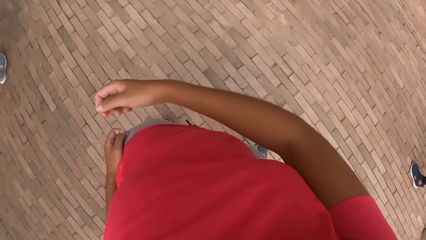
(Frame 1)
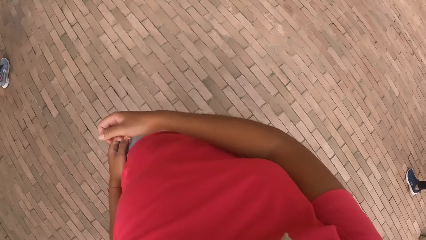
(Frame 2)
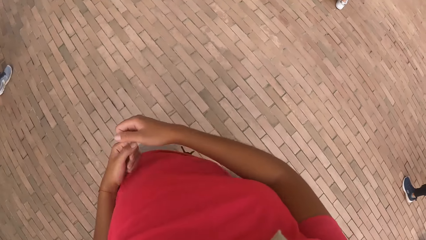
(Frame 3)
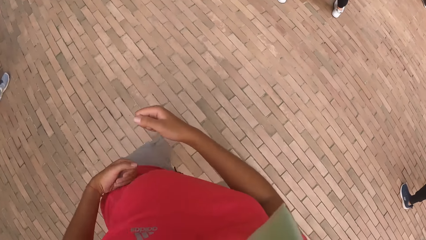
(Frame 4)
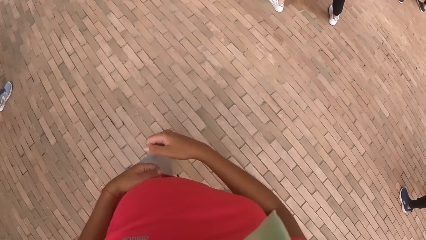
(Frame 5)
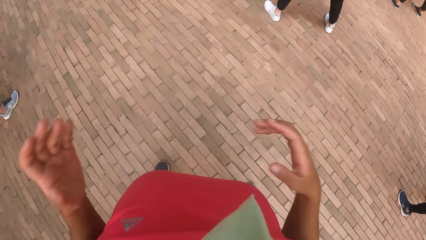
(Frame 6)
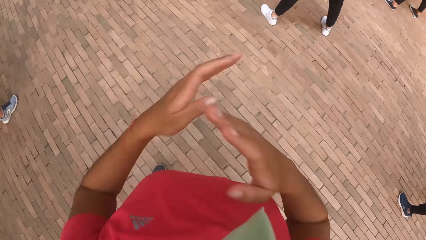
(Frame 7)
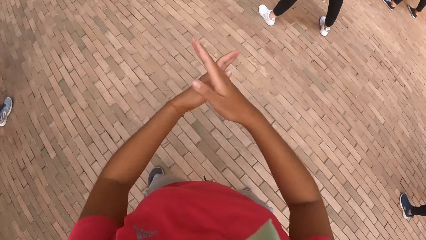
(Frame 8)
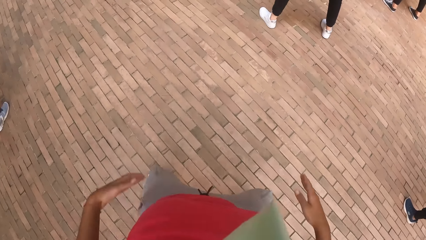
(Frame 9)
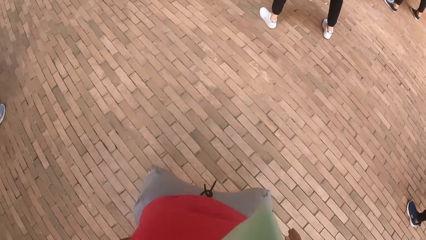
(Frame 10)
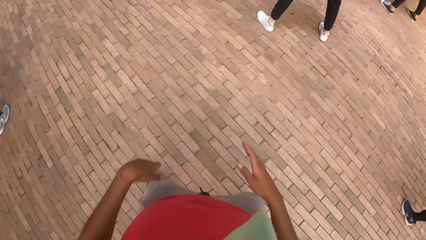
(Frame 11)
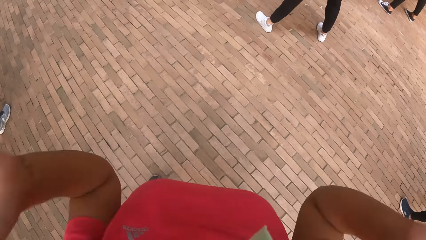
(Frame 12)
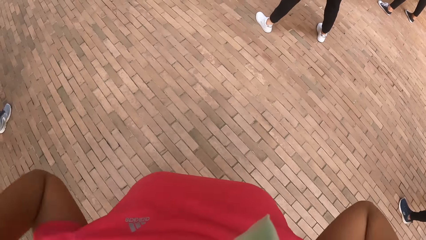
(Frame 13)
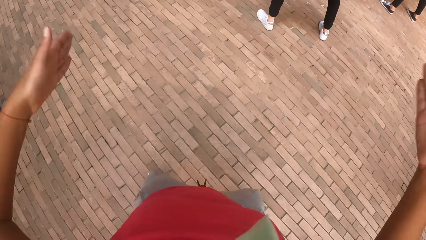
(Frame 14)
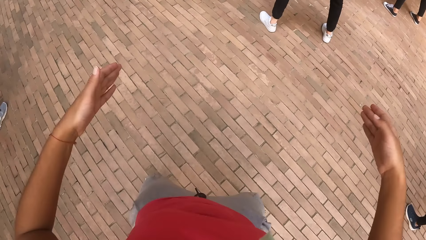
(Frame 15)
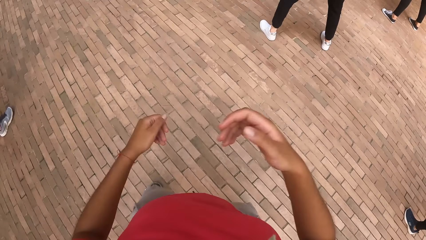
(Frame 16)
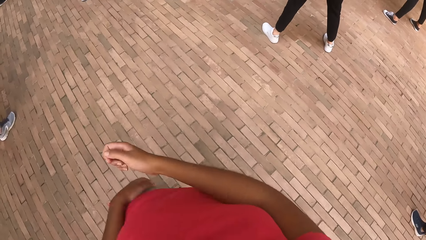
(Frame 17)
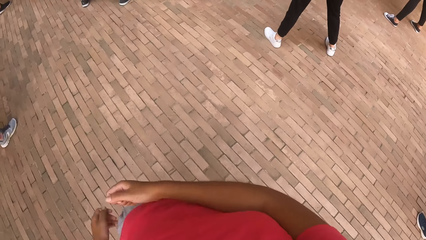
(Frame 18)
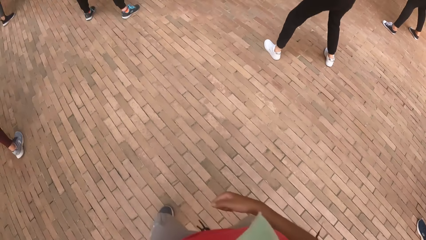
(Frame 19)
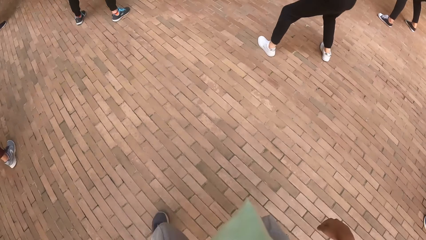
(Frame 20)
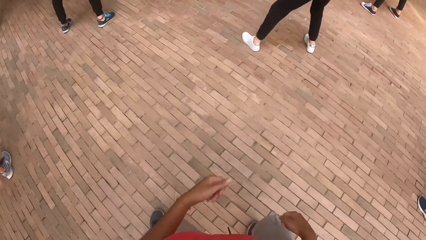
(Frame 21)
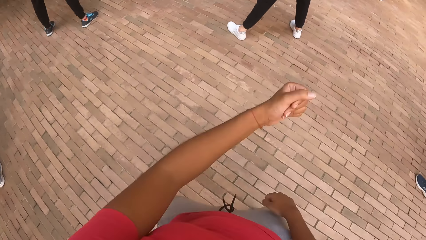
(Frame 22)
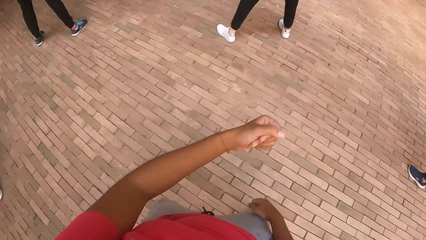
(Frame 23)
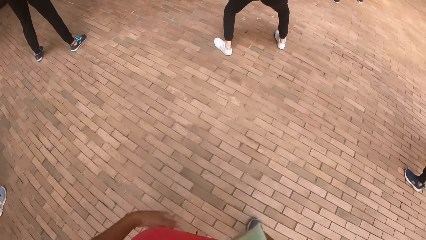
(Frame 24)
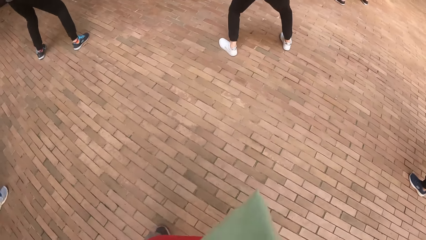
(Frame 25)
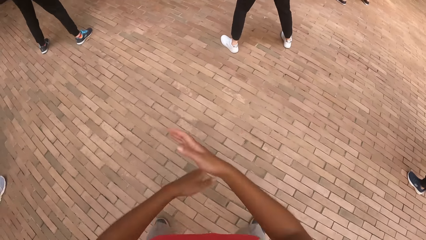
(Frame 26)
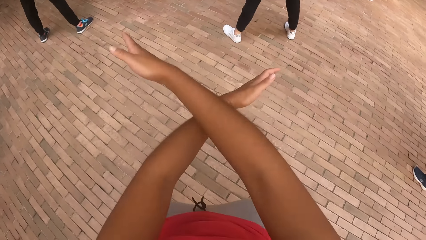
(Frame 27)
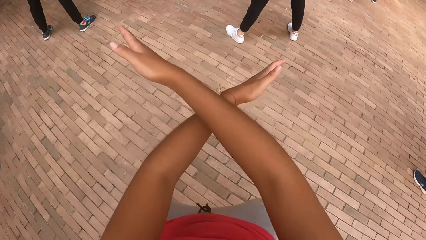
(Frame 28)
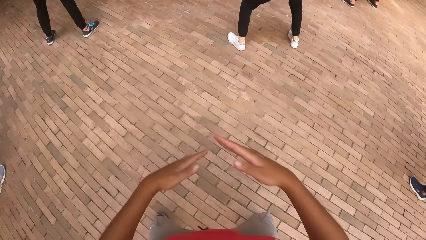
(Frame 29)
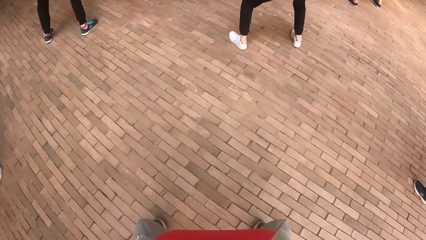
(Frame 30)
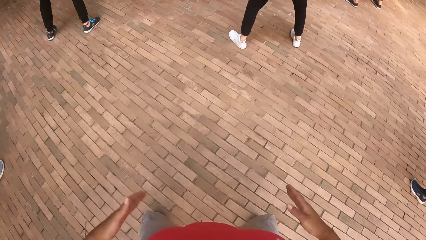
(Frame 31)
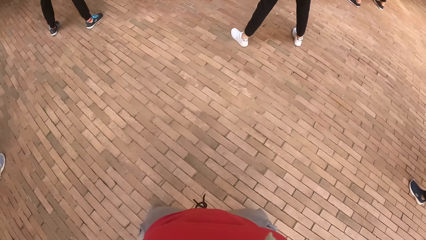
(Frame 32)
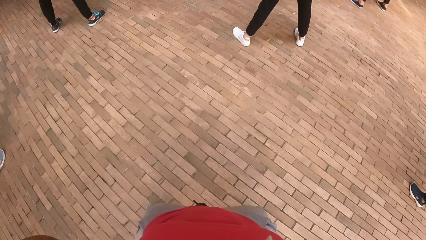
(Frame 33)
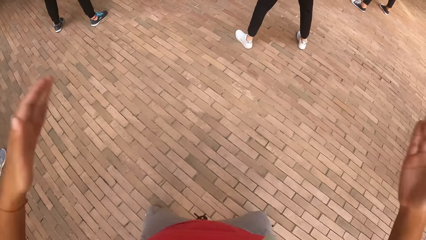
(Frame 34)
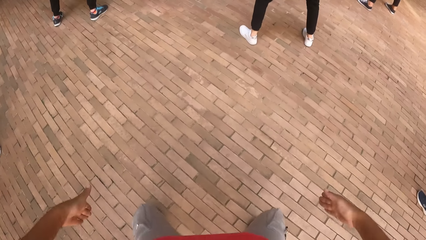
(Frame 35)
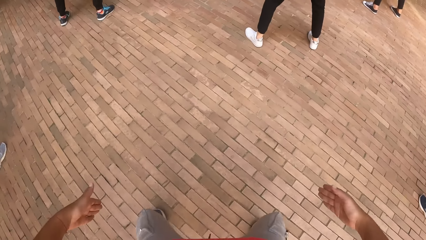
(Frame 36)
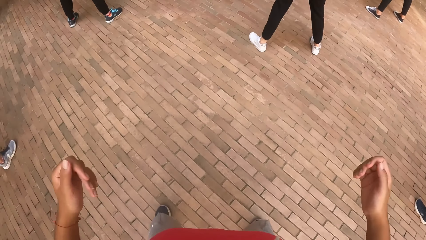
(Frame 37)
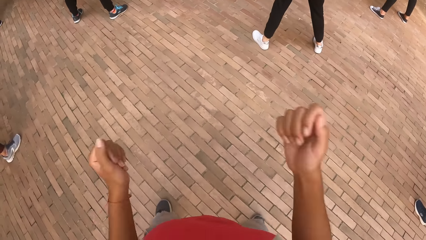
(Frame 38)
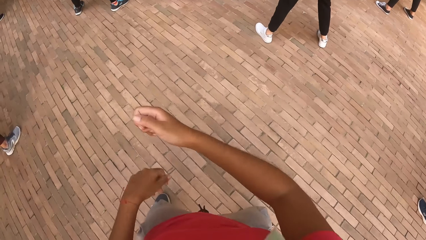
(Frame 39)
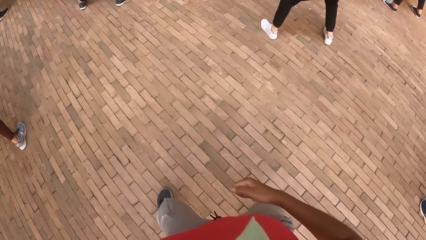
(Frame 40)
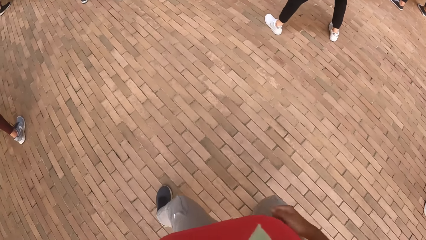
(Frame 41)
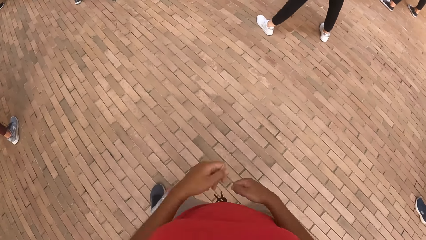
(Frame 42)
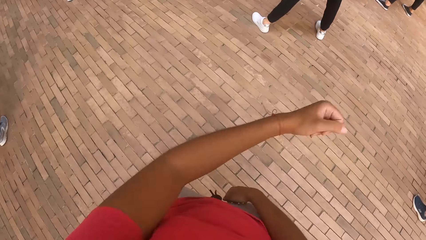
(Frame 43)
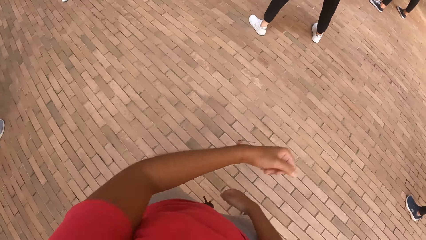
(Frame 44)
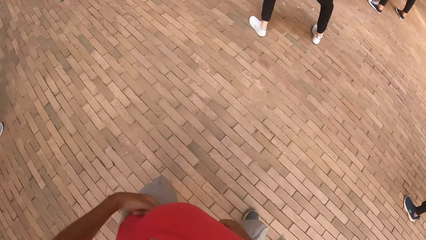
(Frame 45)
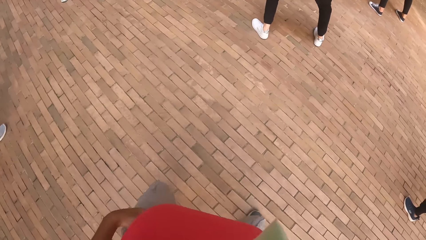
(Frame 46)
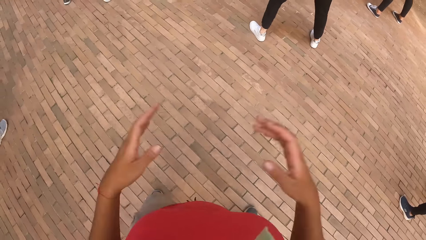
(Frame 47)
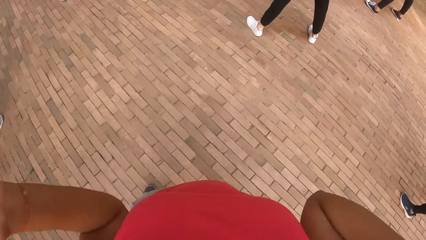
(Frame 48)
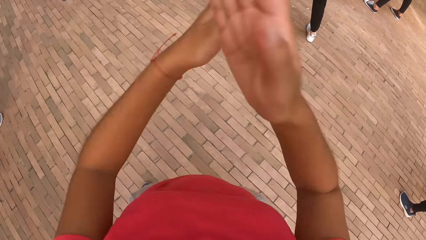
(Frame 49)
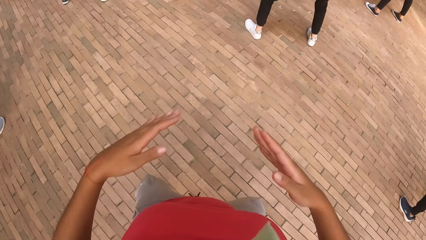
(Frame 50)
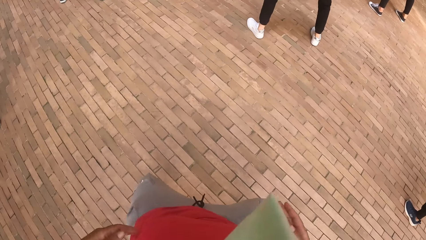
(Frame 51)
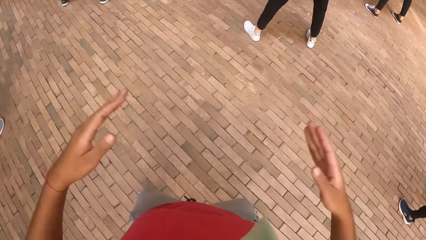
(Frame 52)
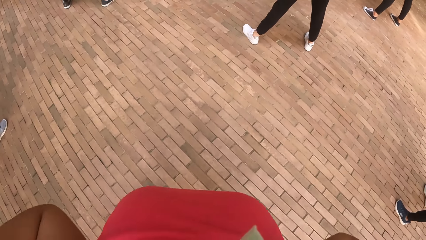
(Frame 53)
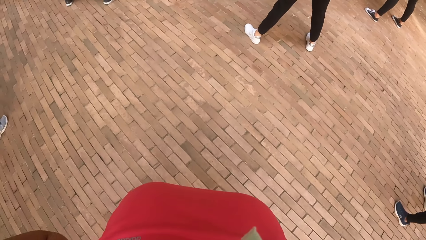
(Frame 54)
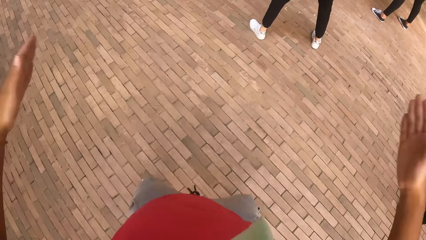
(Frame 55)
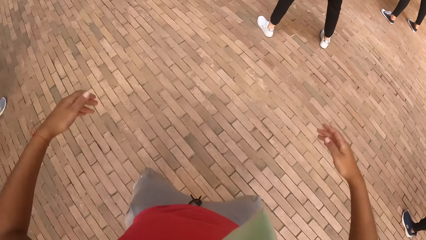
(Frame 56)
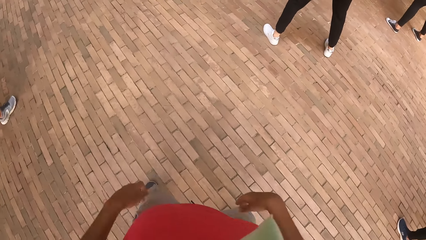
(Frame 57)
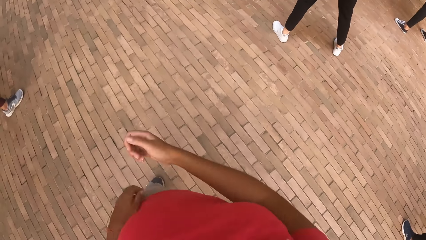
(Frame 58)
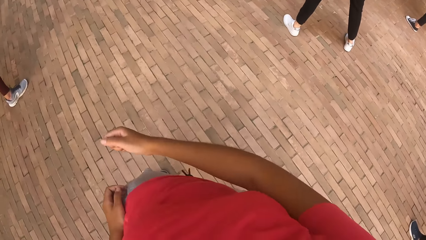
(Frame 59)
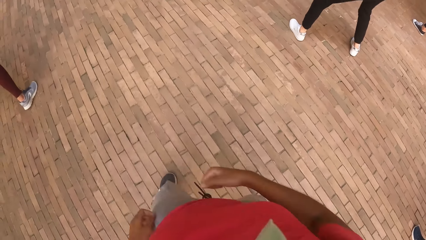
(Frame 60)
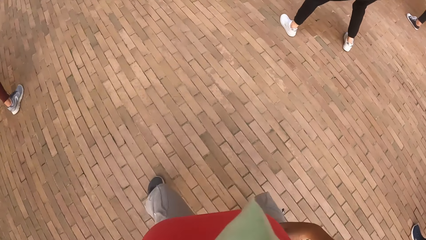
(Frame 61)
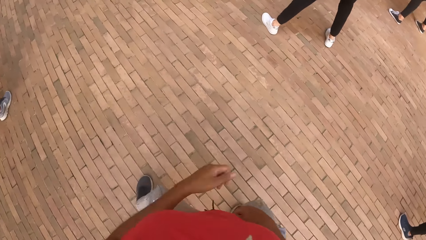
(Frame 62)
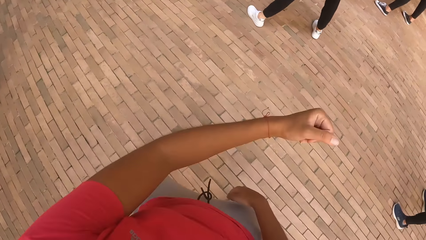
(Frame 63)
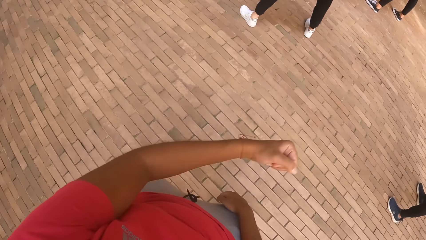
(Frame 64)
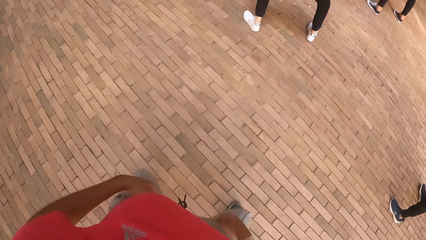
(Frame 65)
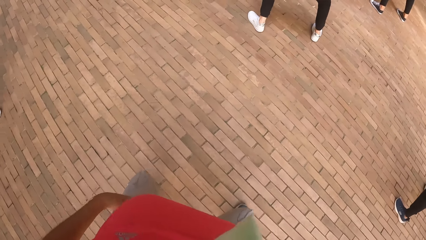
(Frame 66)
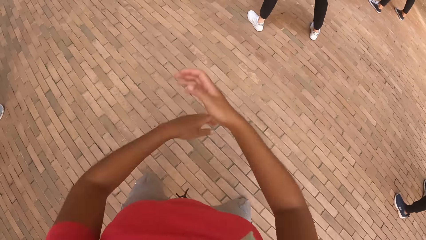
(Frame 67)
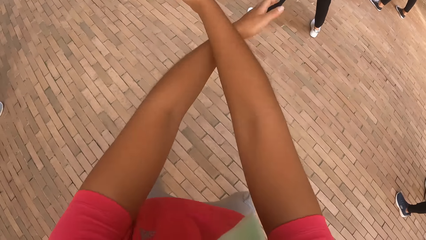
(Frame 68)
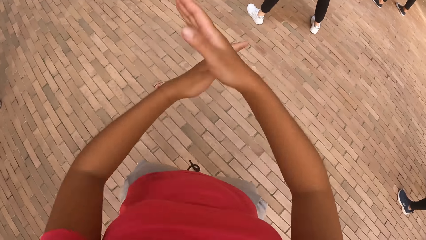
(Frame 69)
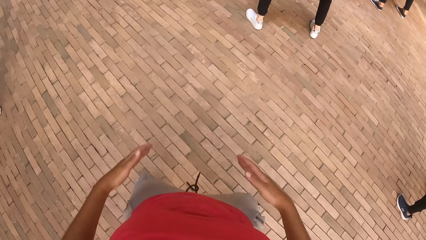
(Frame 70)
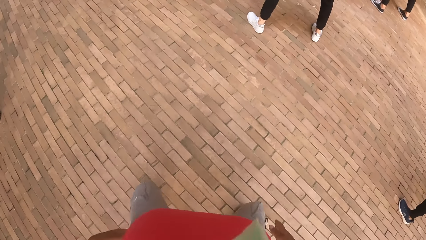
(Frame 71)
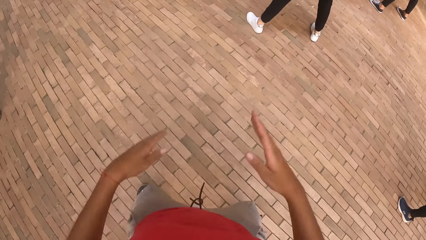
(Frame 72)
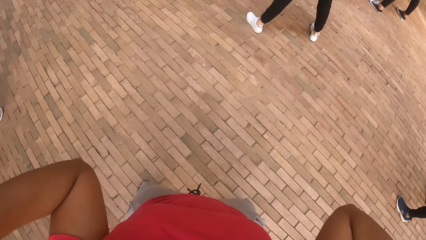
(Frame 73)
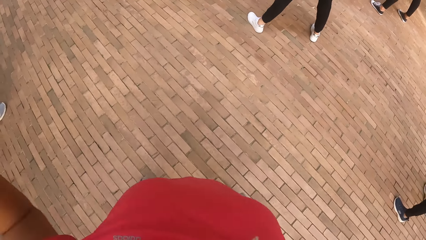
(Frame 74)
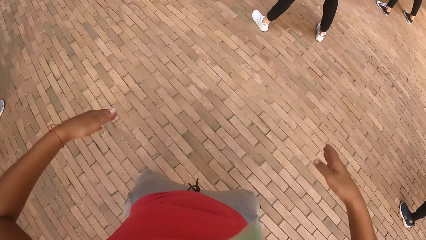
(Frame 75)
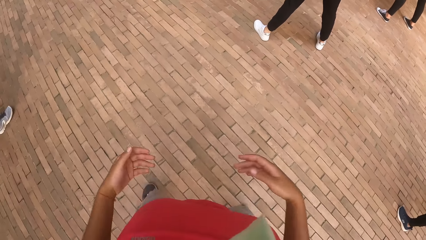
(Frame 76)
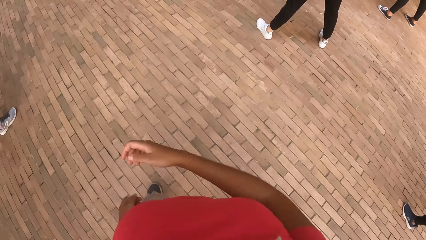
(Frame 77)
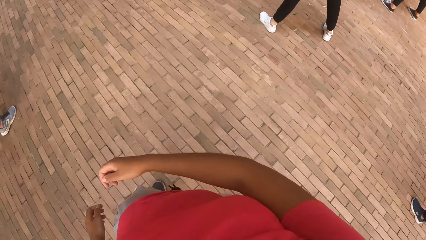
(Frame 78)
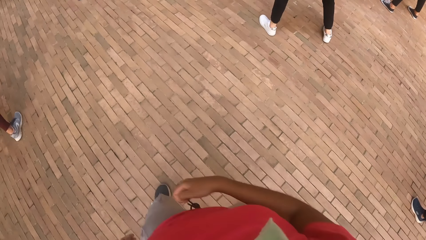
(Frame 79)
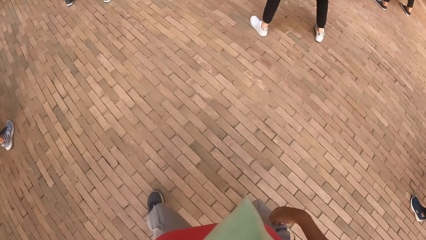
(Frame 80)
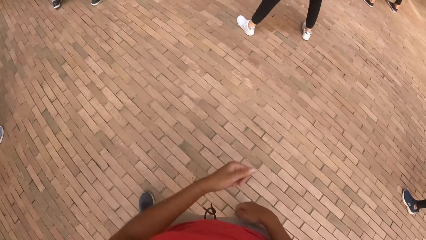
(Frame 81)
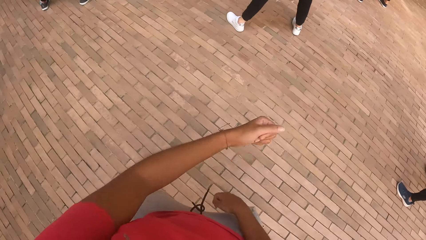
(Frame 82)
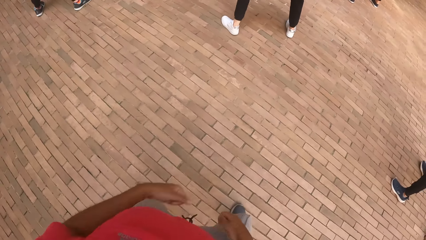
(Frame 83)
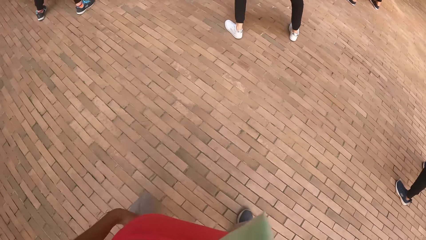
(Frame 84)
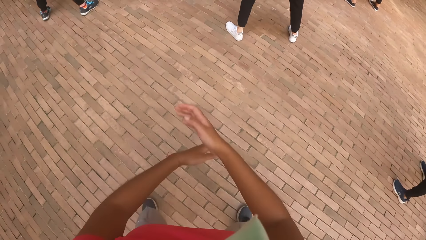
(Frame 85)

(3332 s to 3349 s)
The camera wearer puts their hands together. They raise a hand up.
